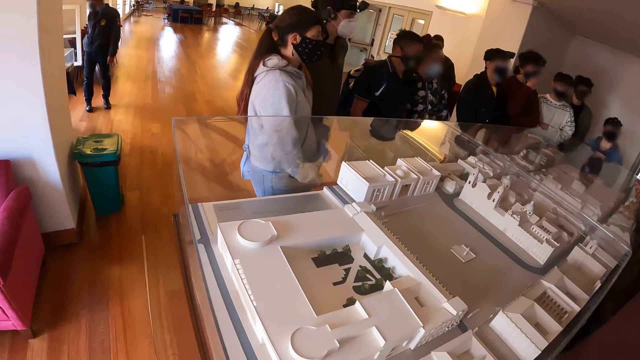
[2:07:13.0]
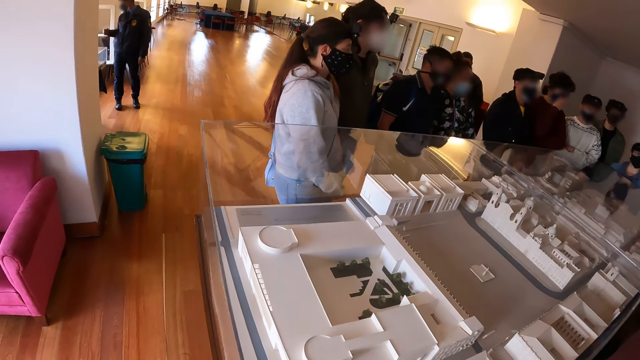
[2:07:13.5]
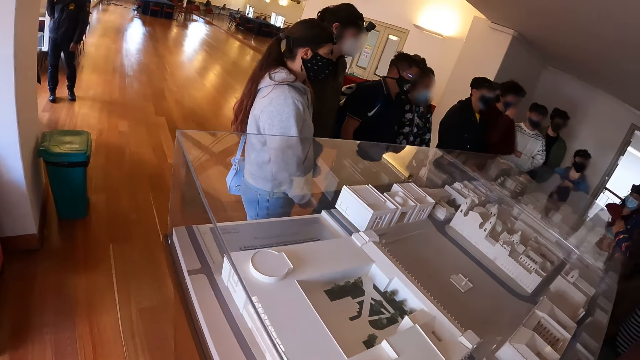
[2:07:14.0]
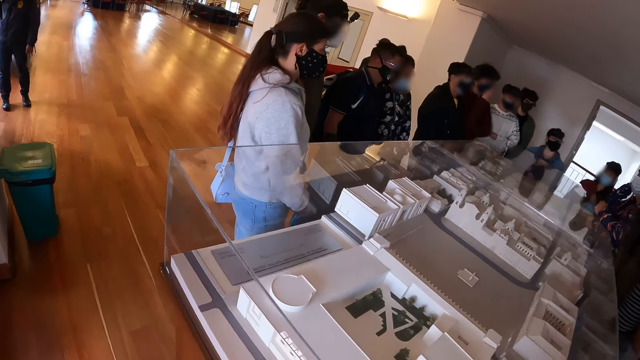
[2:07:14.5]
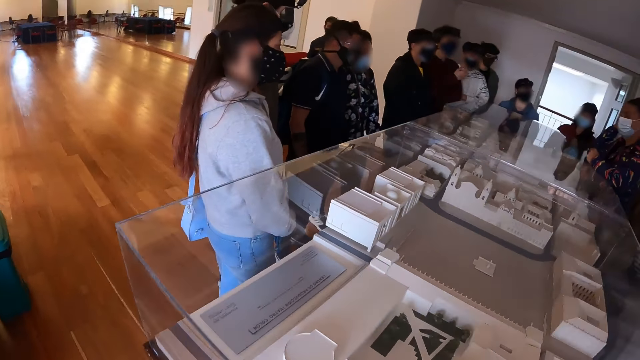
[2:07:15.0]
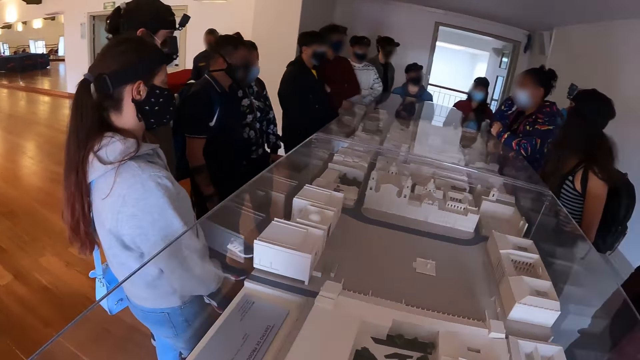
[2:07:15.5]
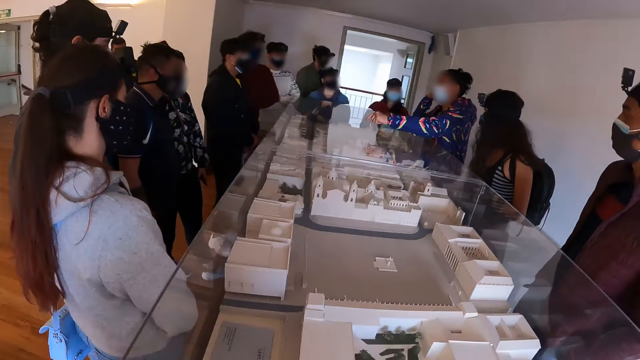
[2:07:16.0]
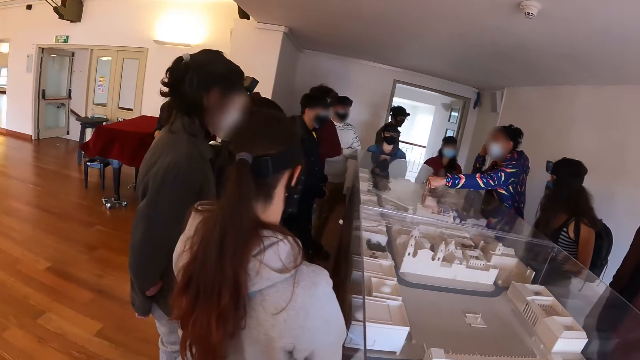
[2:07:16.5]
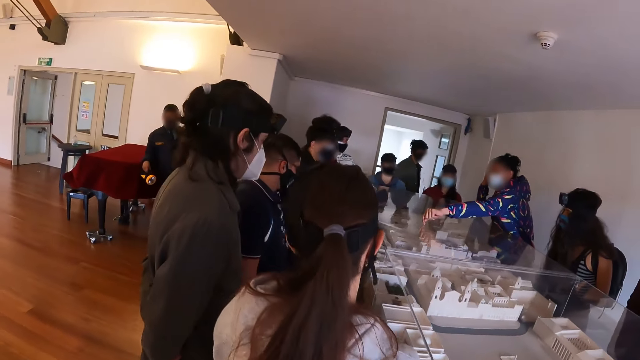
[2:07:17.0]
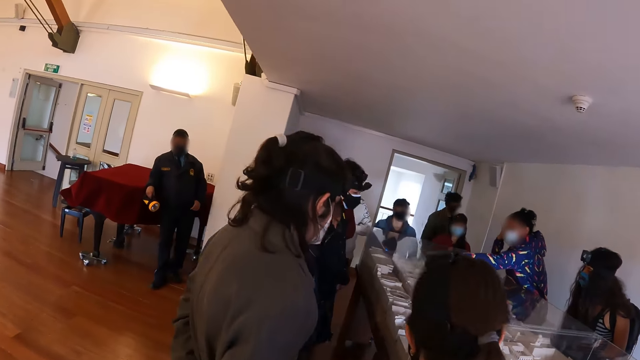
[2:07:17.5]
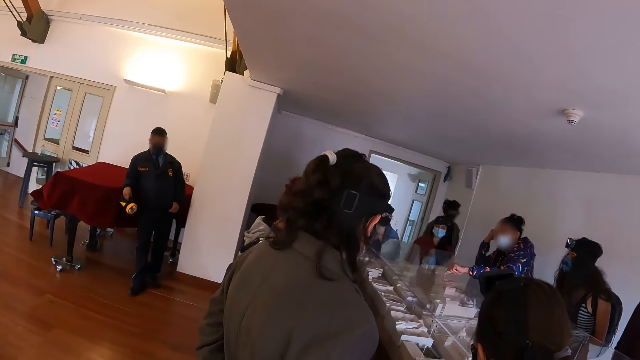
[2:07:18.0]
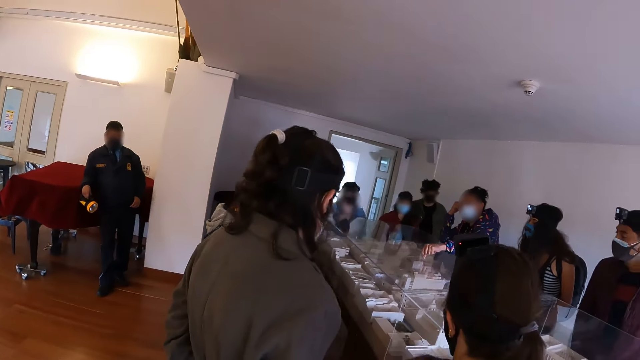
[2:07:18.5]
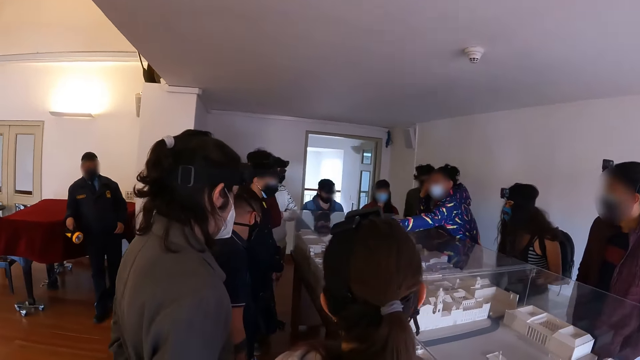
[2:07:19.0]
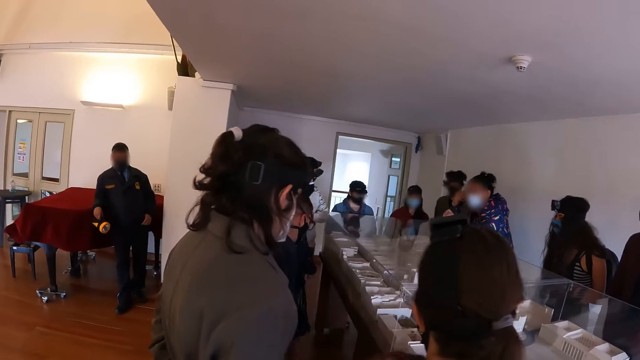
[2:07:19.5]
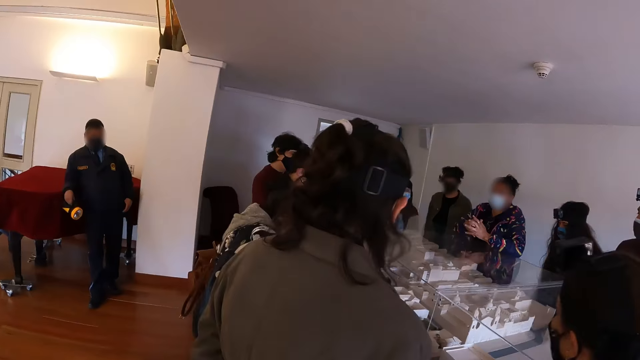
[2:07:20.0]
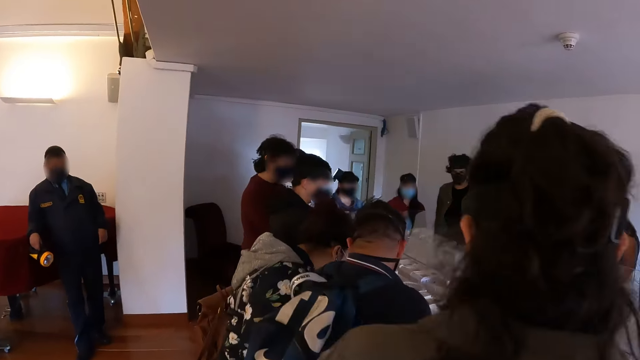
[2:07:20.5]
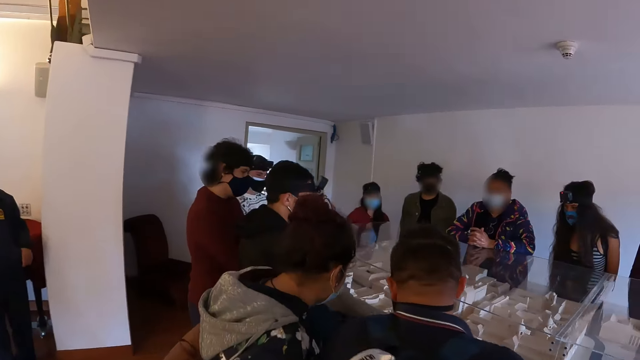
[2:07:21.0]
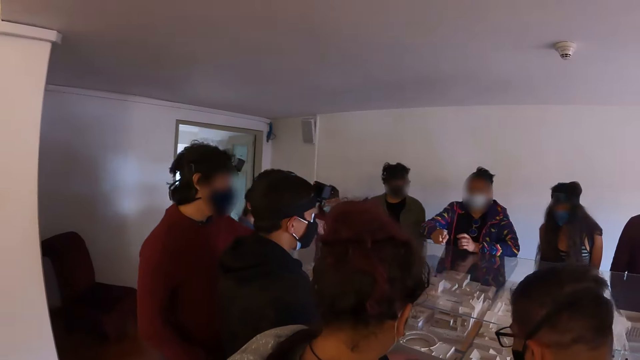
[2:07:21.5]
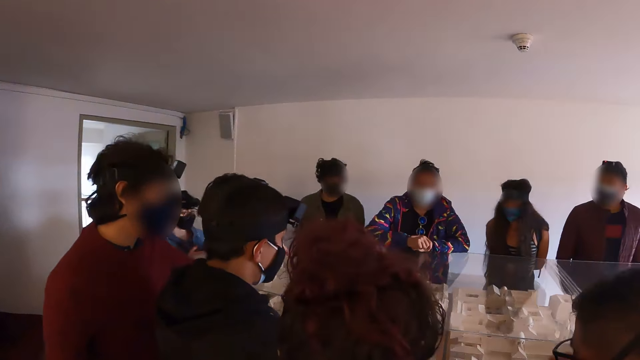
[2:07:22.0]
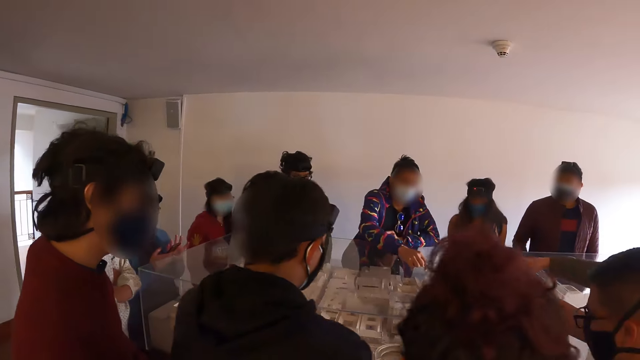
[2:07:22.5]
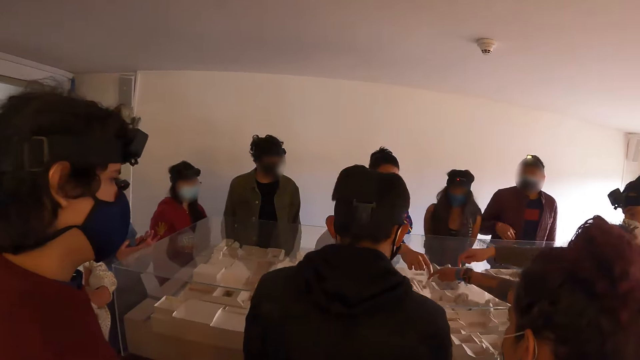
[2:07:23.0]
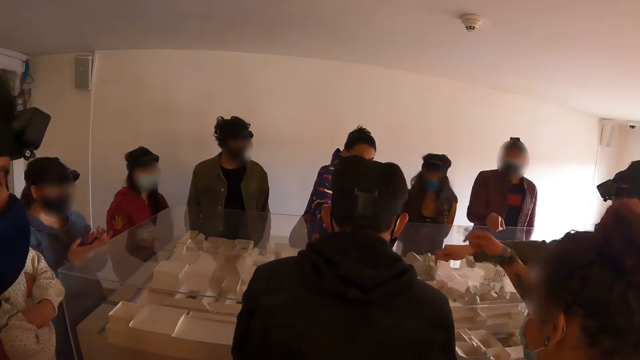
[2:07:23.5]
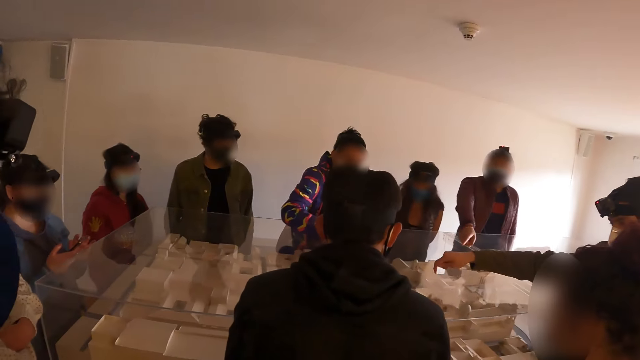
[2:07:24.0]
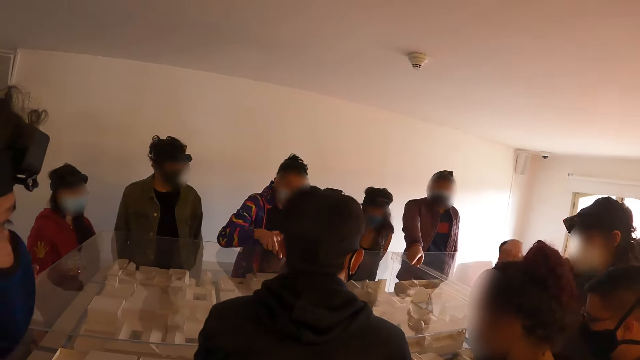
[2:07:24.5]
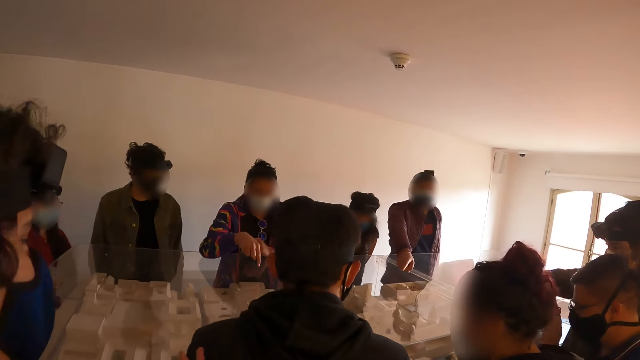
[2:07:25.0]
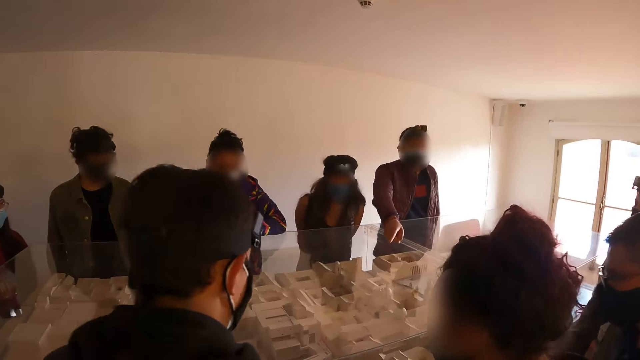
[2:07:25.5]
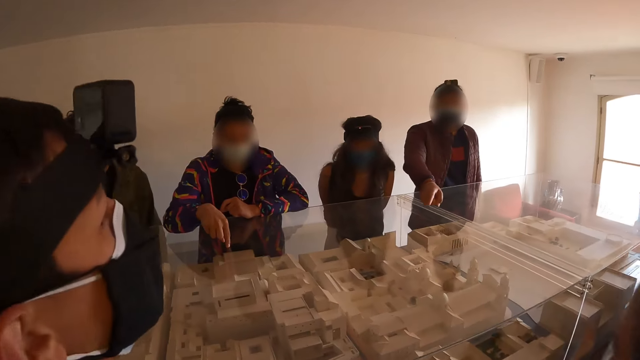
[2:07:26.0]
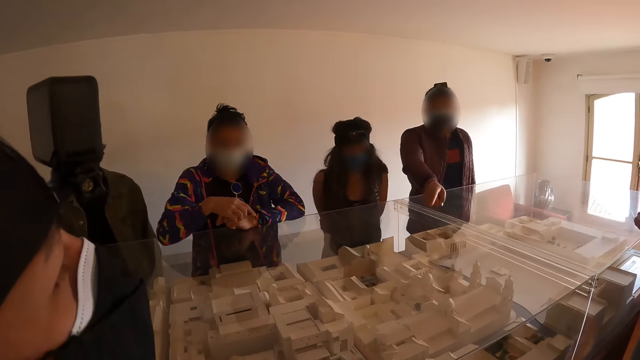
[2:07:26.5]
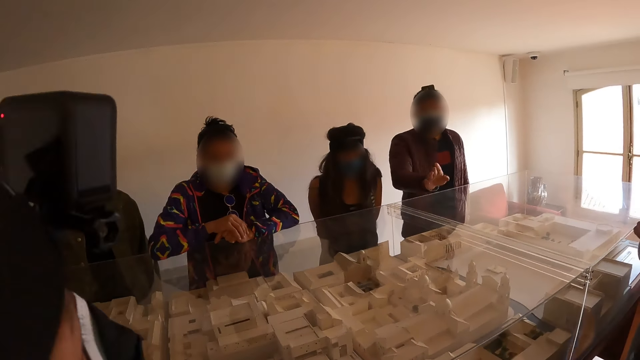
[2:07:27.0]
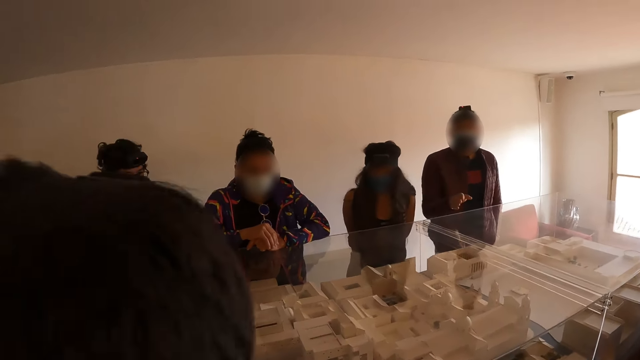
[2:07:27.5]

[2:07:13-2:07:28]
The camera wearer walks in the room. They walk around the architectural plan. They look at a diorama.

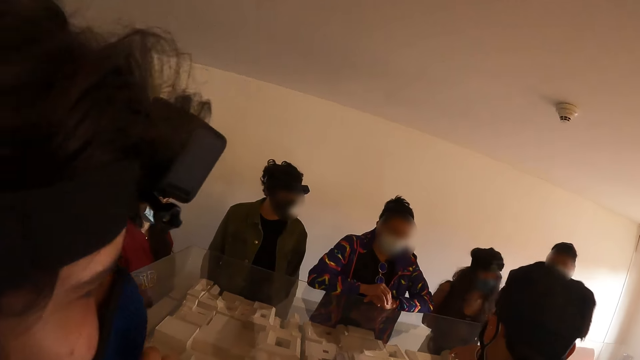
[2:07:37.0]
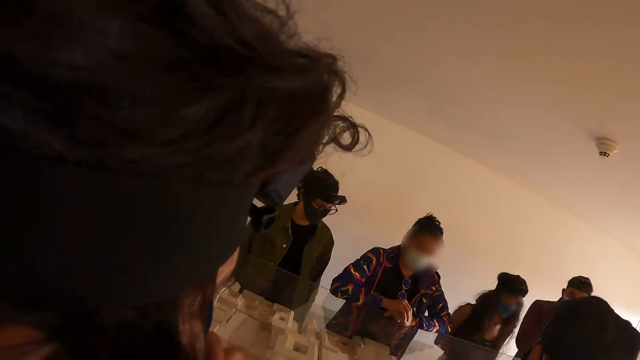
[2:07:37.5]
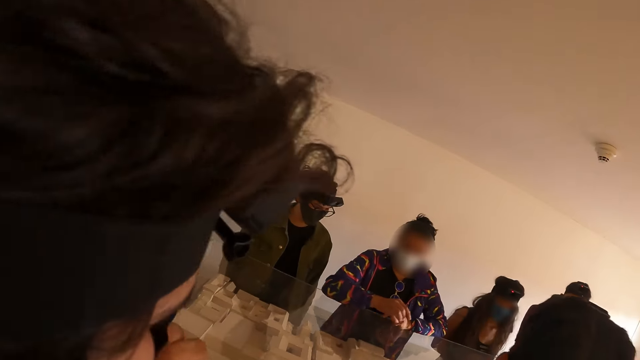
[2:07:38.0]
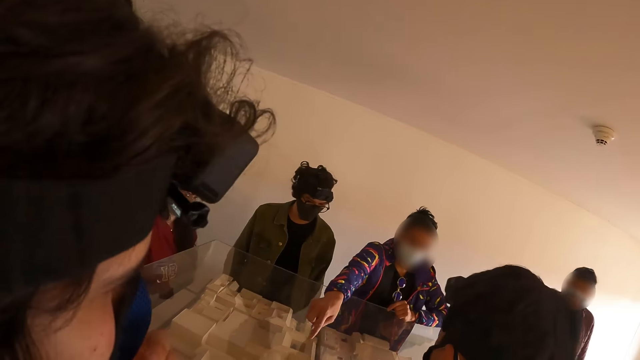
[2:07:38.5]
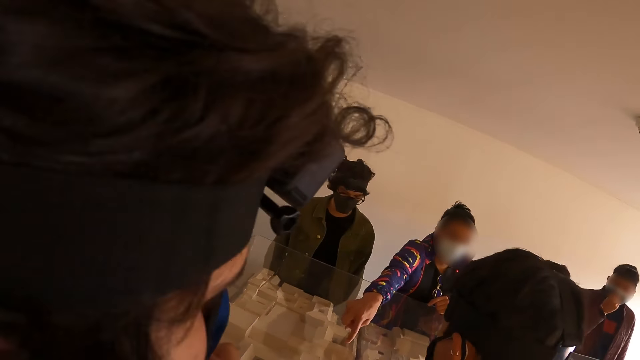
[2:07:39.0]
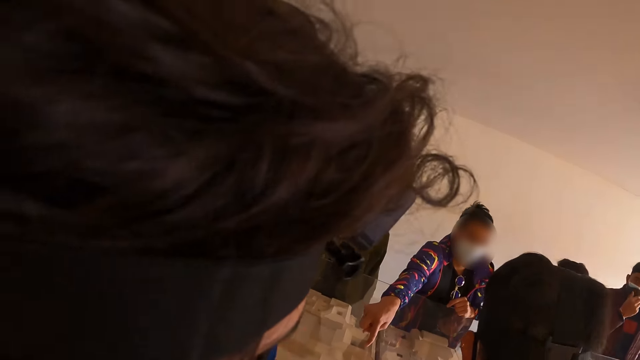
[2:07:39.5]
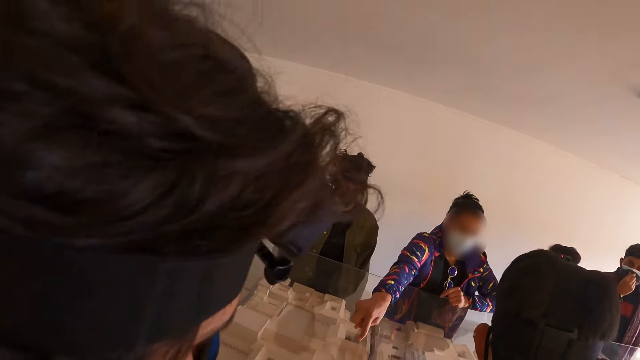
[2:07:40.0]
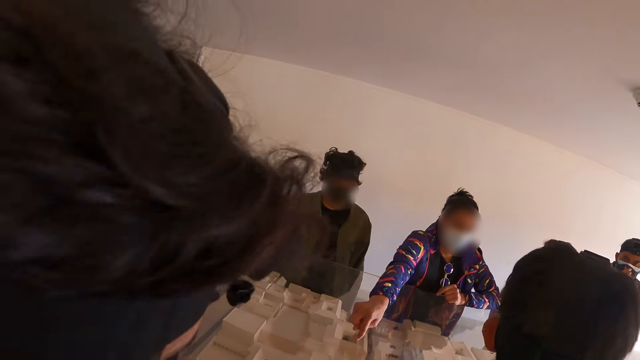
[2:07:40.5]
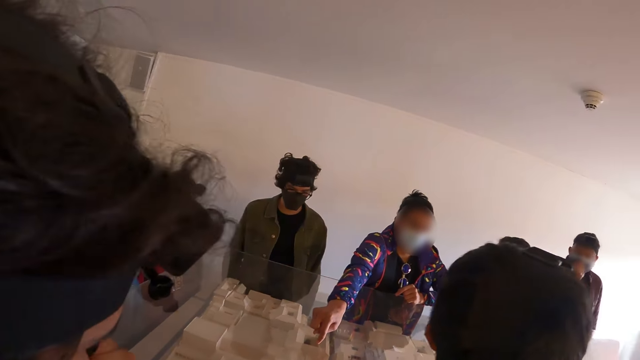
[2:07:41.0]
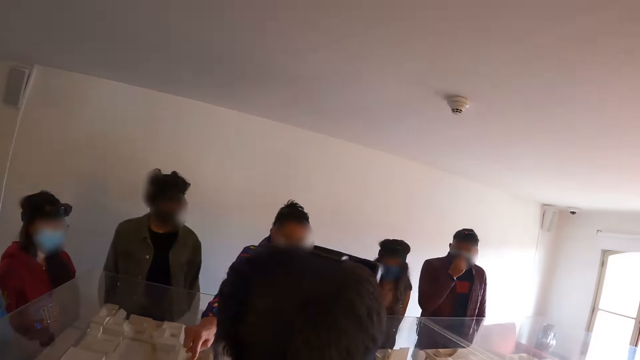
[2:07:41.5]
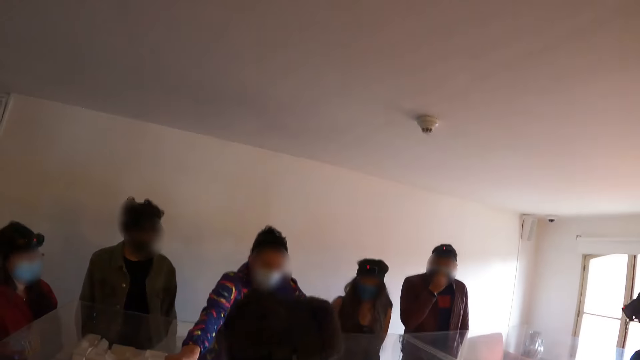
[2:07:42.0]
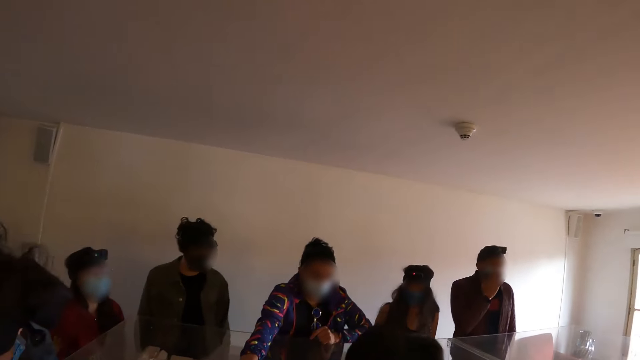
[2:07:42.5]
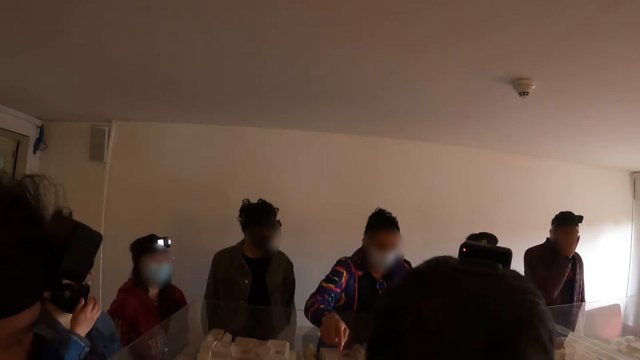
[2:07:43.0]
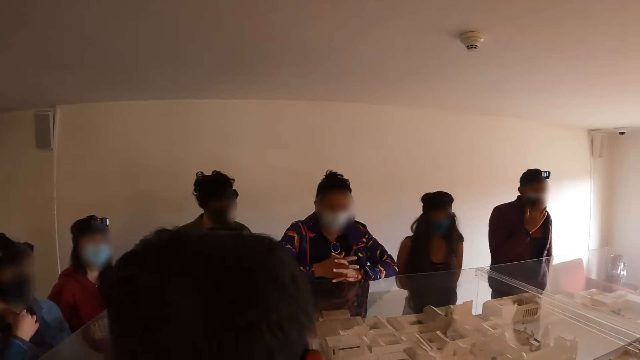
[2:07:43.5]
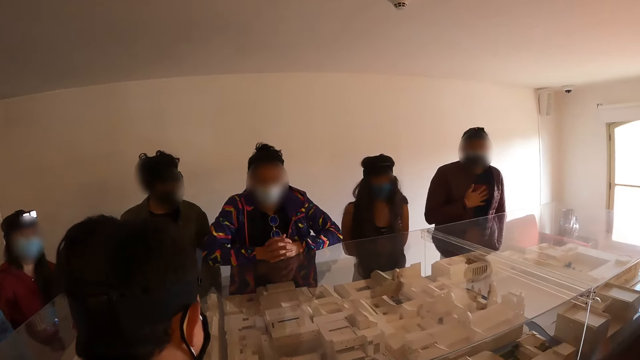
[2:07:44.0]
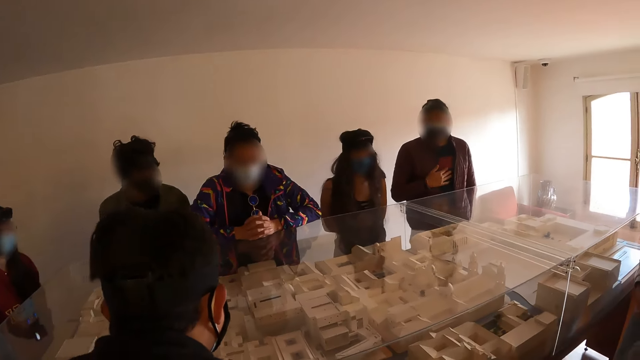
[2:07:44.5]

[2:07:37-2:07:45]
The camera wearer looks around.
